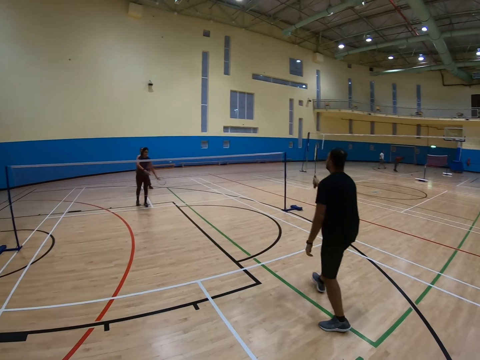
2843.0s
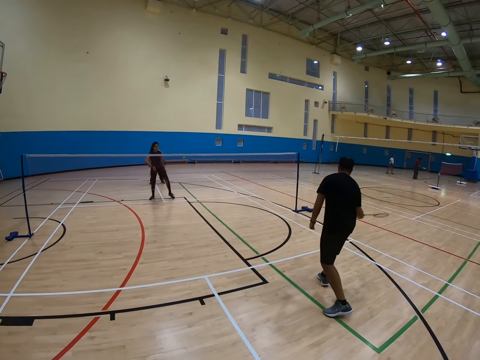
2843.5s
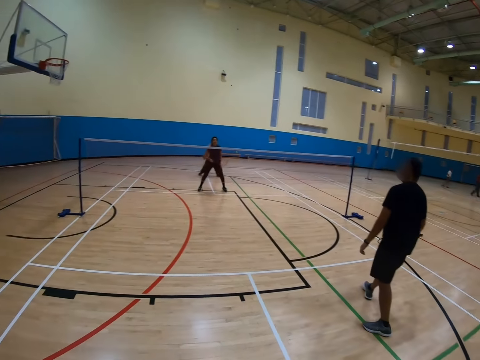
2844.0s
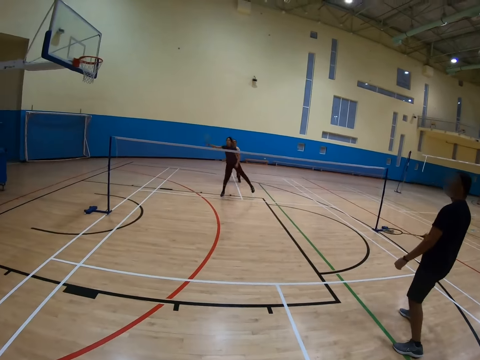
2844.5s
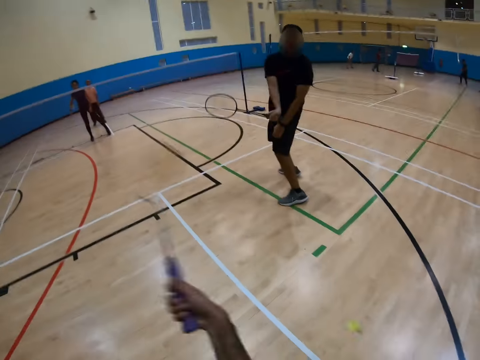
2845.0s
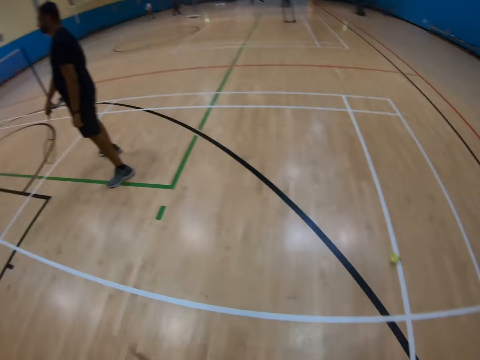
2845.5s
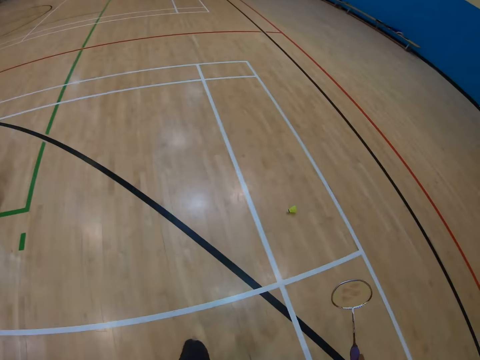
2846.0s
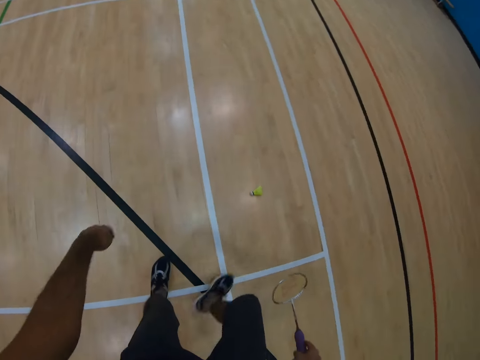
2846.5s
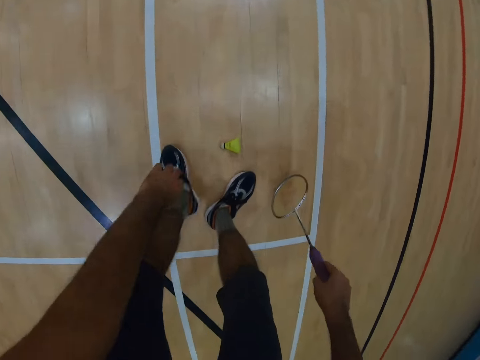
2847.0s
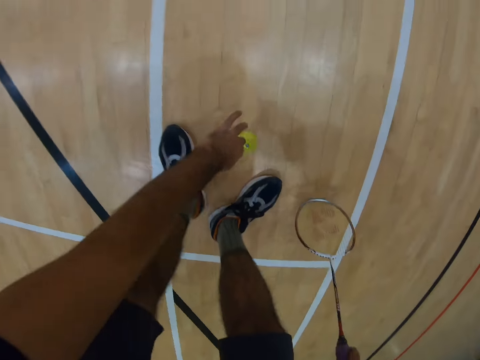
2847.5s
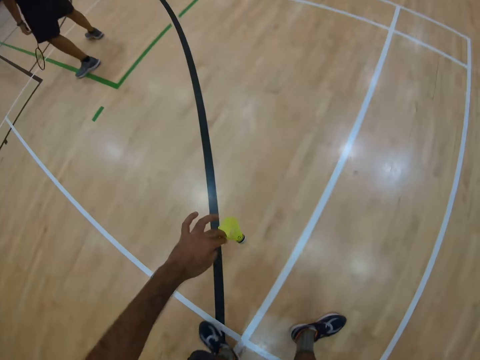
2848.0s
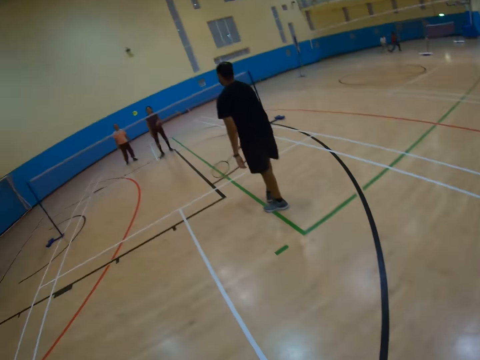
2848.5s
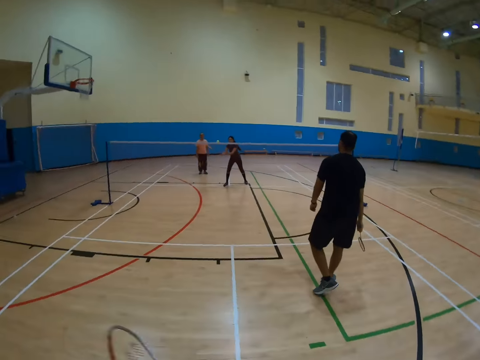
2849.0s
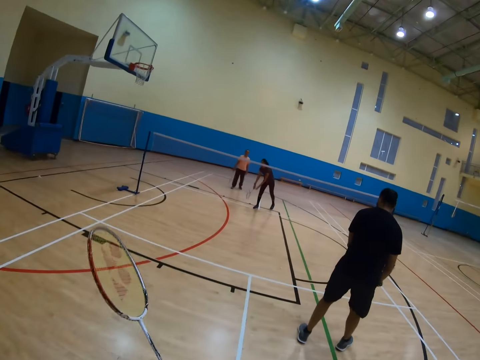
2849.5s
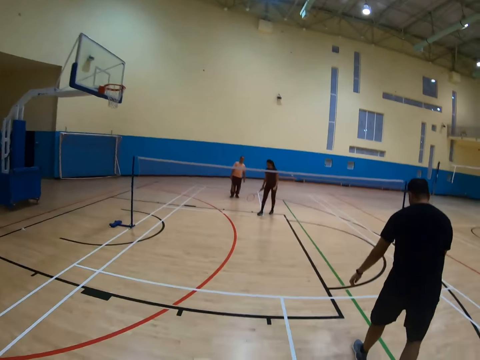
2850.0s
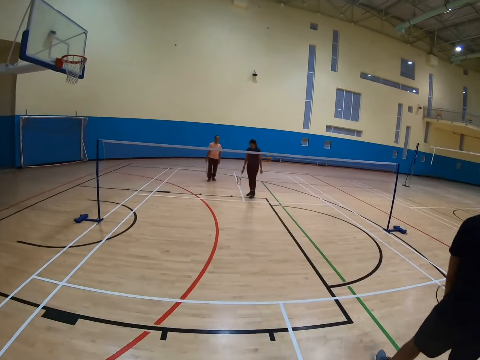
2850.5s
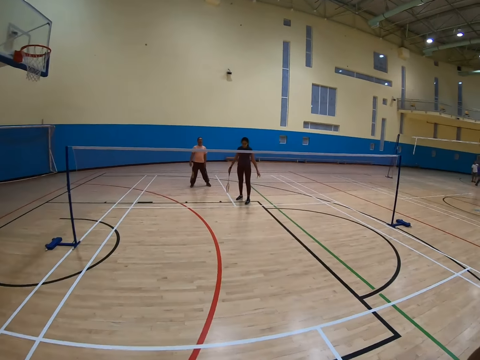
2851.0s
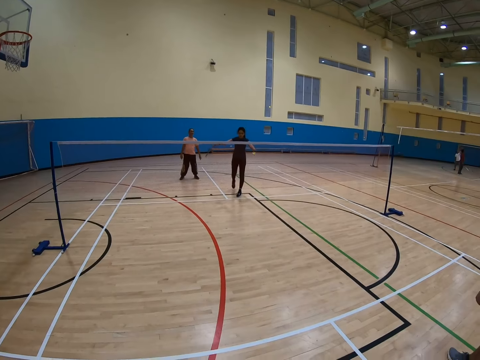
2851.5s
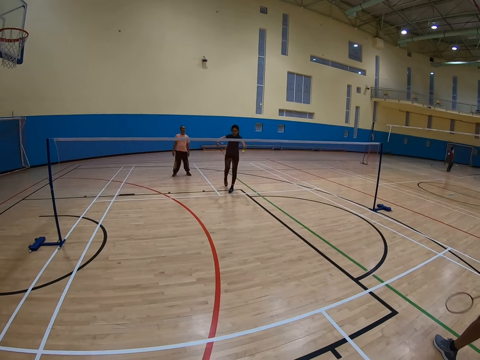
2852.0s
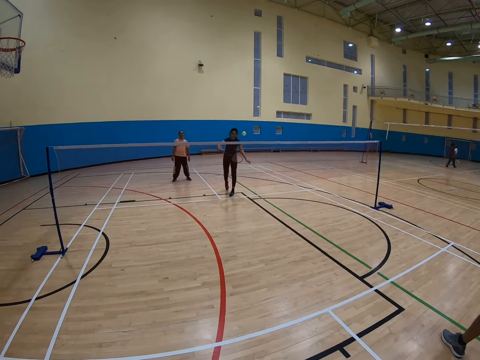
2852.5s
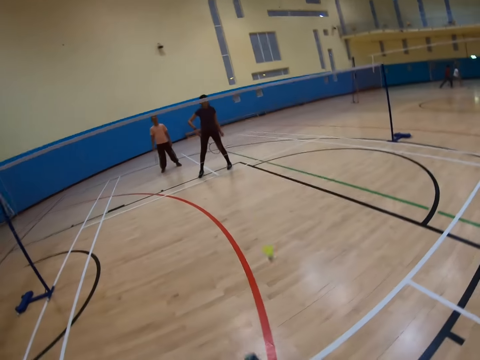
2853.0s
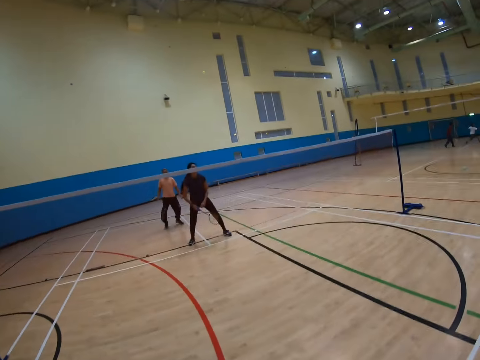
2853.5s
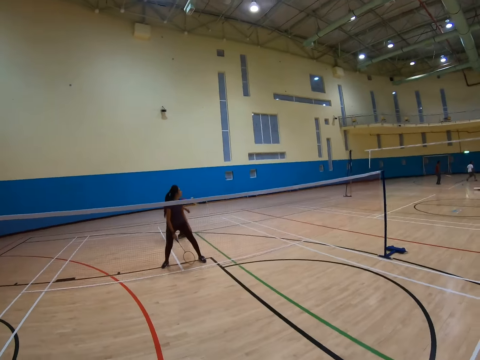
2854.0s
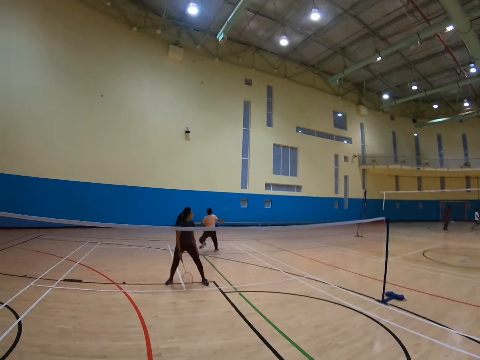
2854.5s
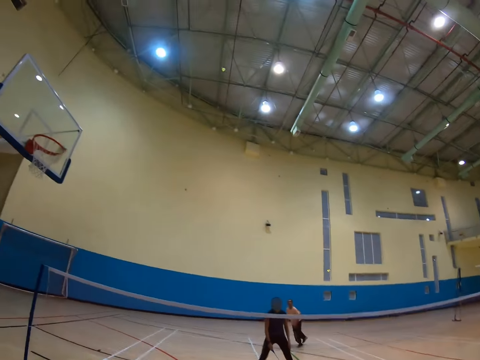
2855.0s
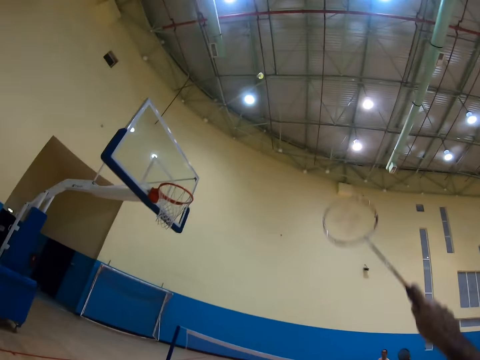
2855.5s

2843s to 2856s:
A man hits a shuttlecock with a racket and holds the racket. The camera wearer turns around, bends down, picks up the shuttlecock, and turns around. Another man hits the shuttlecock with a racket. The camera wearer plays badminton.

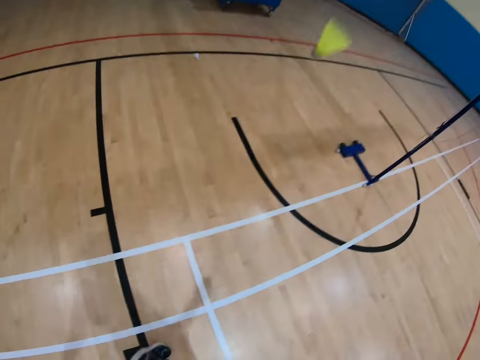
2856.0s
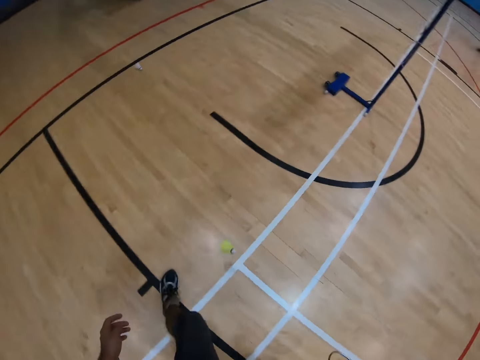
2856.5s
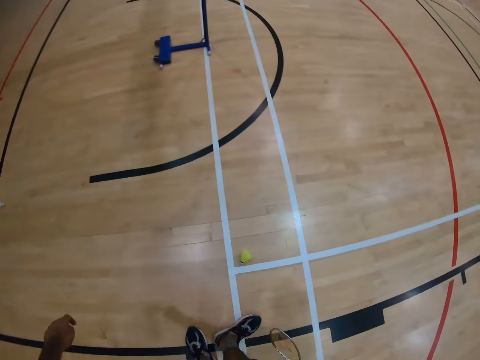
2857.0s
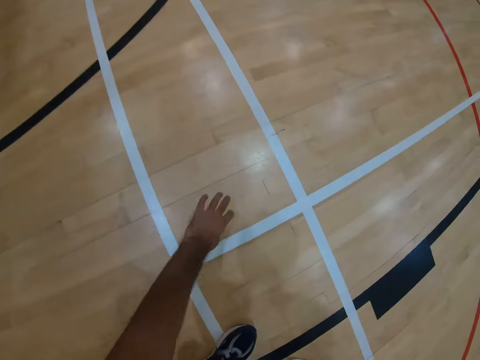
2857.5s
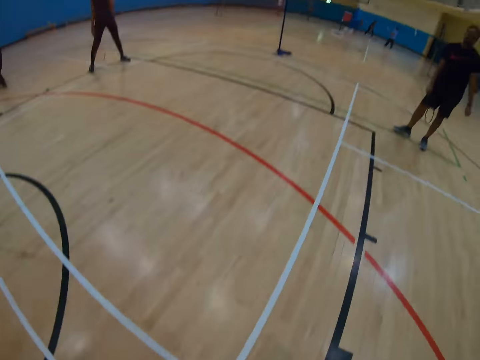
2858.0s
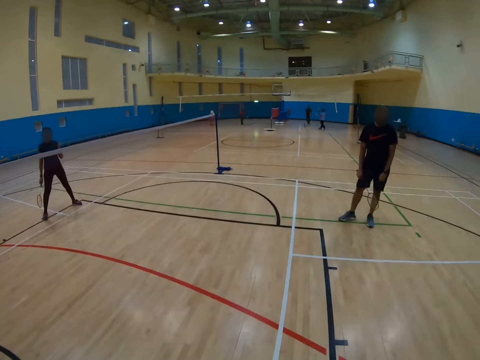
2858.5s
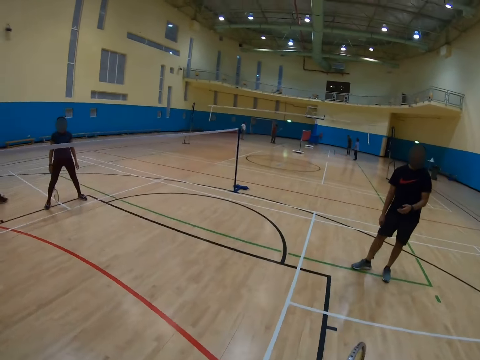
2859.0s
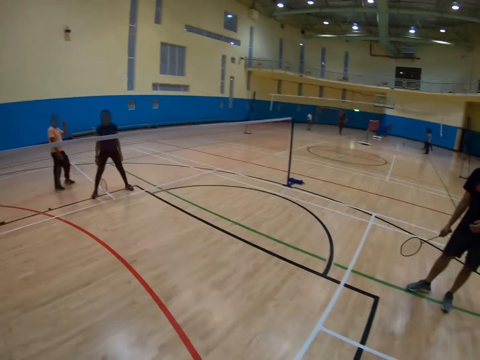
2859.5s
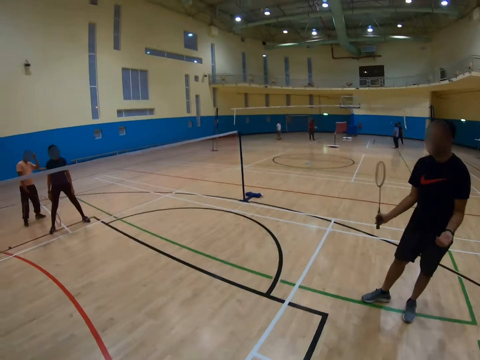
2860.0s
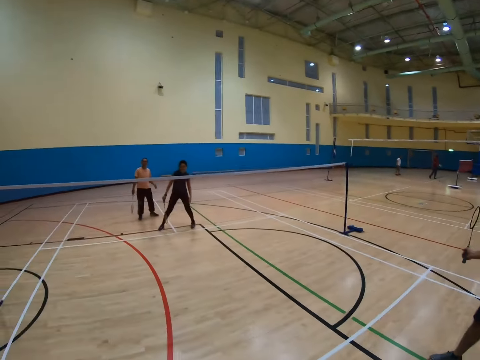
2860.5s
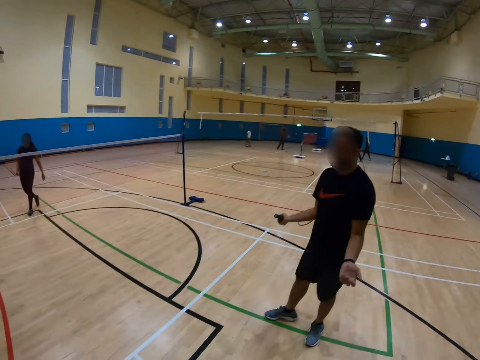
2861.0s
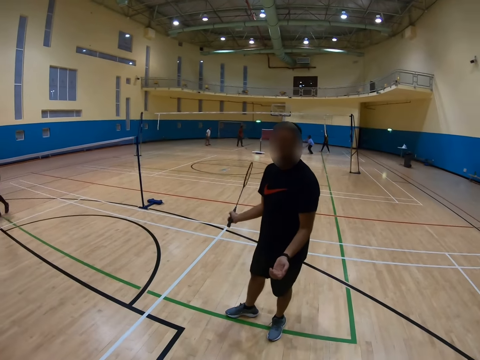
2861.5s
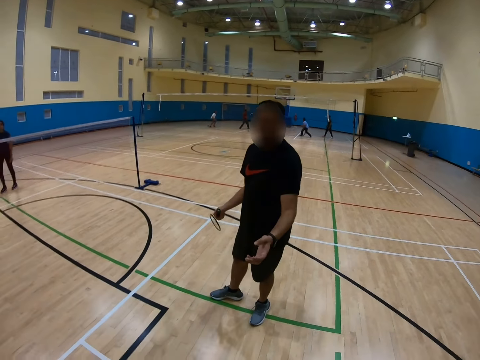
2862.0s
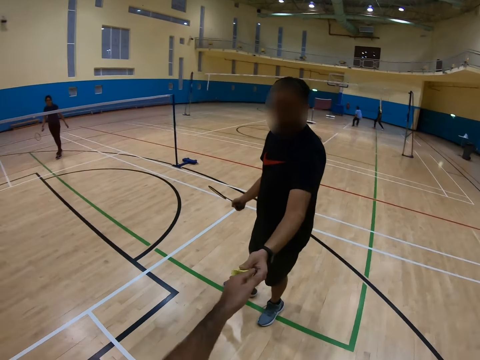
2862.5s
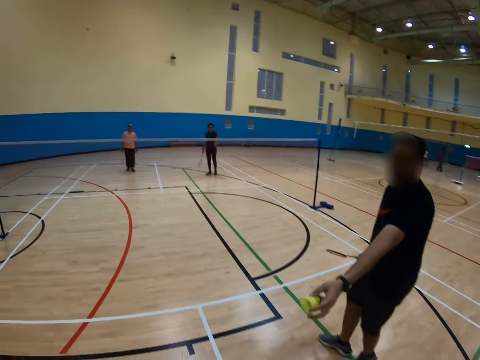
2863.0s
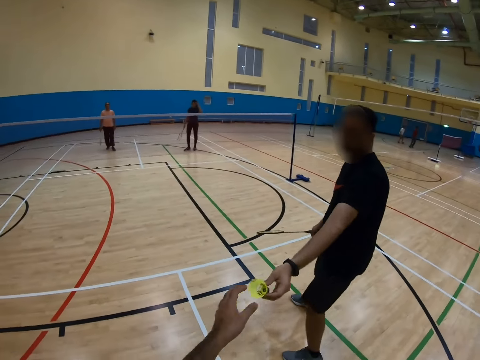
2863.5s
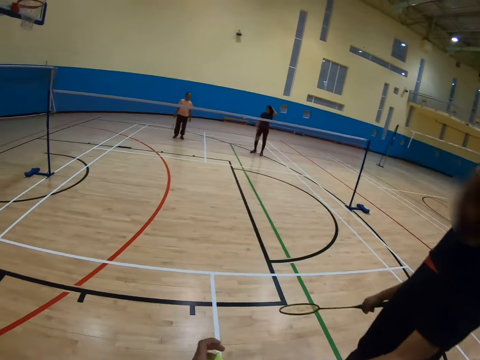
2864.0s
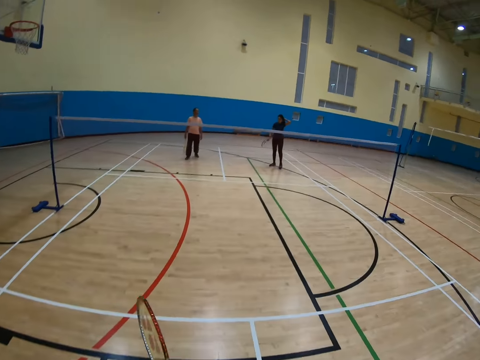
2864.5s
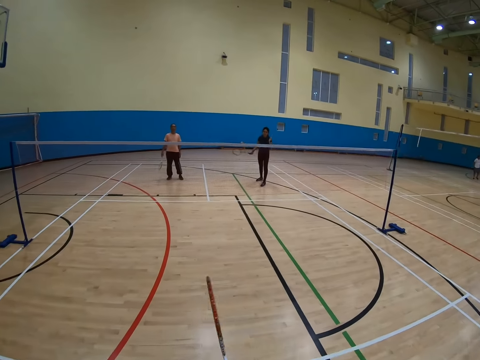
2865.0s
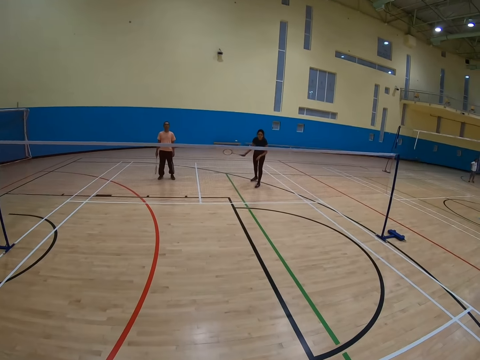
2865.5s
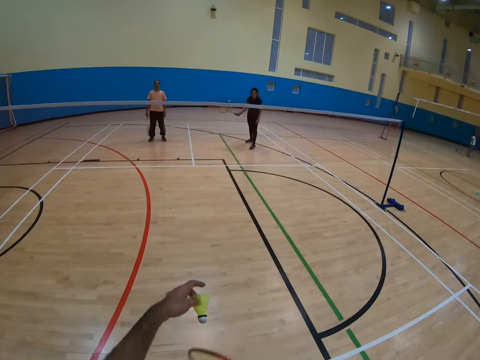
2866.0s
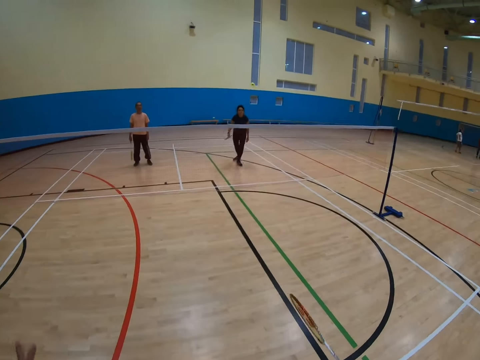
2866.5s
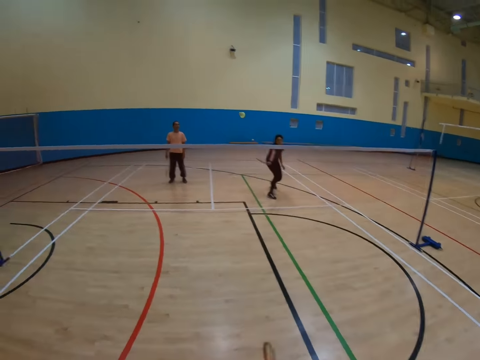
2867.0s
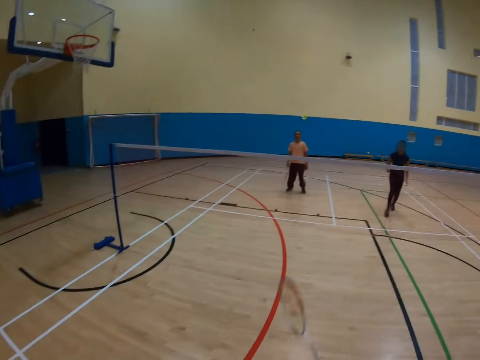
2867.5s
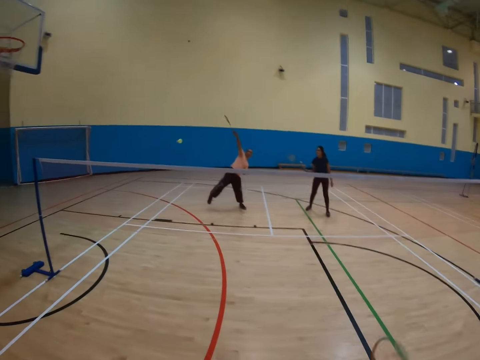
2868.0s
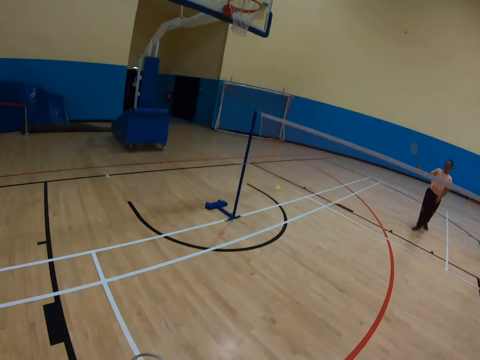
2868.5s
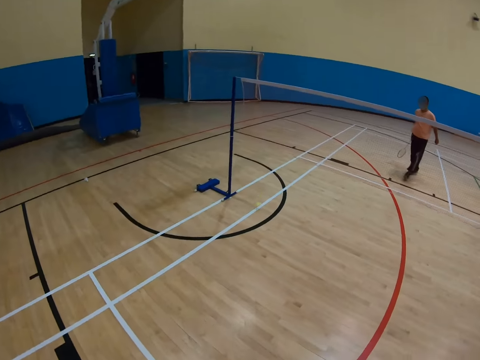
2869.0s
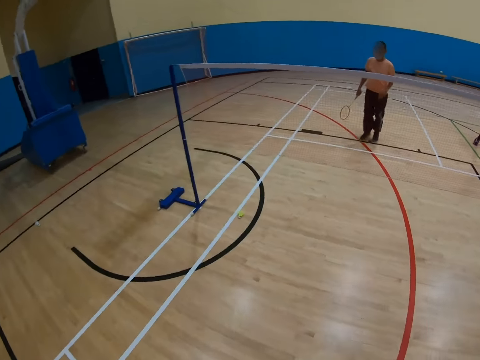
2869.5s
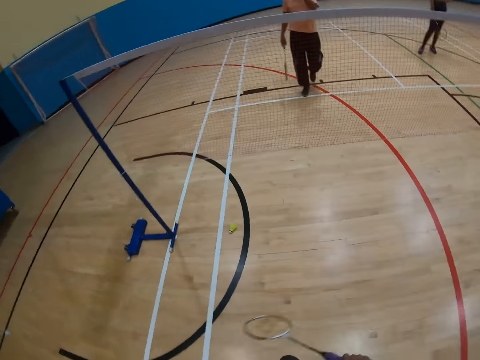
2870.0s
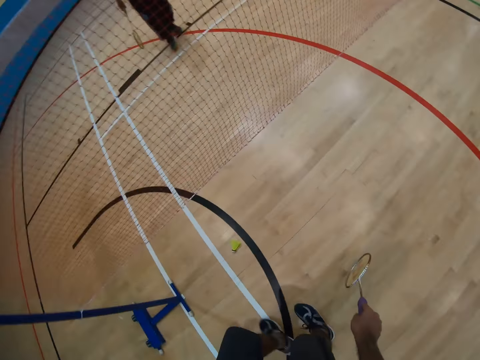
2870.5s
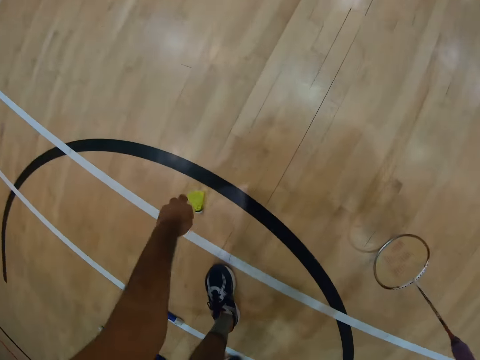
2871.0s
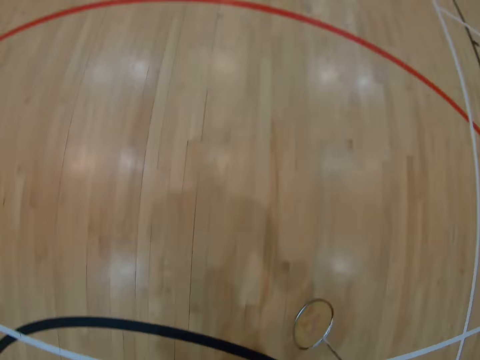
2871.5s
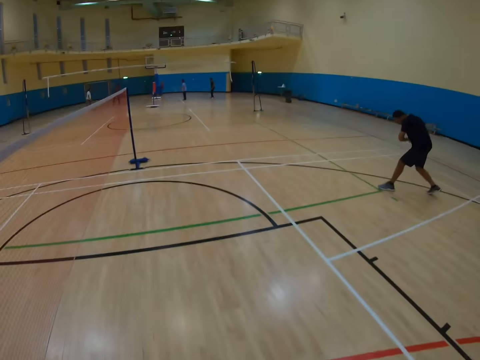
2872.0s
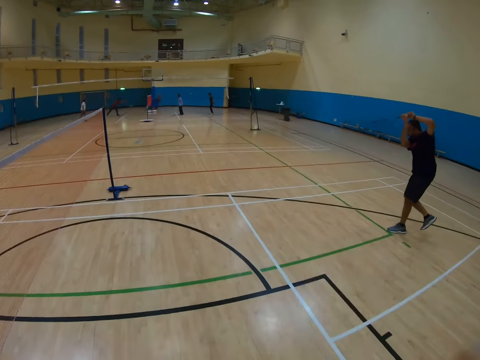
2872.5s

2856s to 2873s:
The camera wearer picks up a shuttlecock on the floor, turns around, and walks around. They give a person the shuttlecock. A man holds the shuttlecock. The camera wearer walks around. They play badminton. Another man hits the shuttlecock with a racket. The camera wearer walks around, bends down, and picks up the shuttlecock on the floor.
